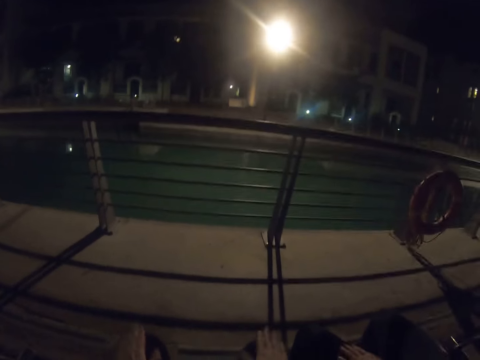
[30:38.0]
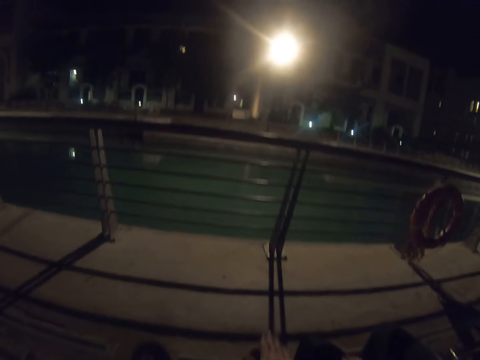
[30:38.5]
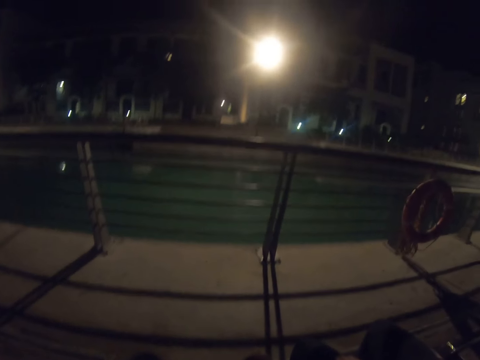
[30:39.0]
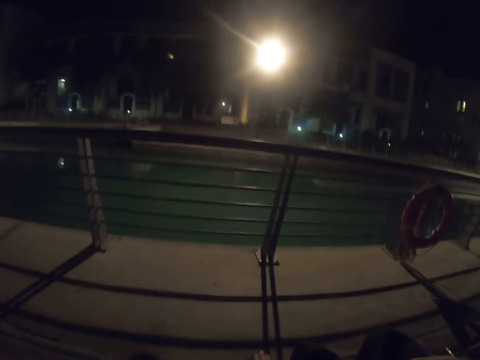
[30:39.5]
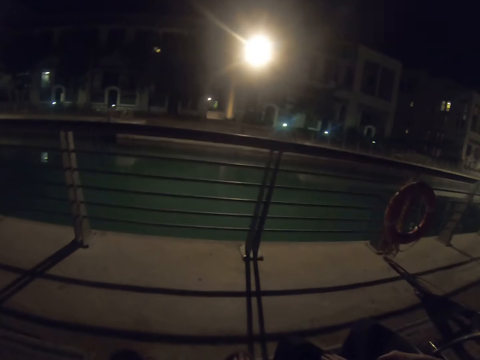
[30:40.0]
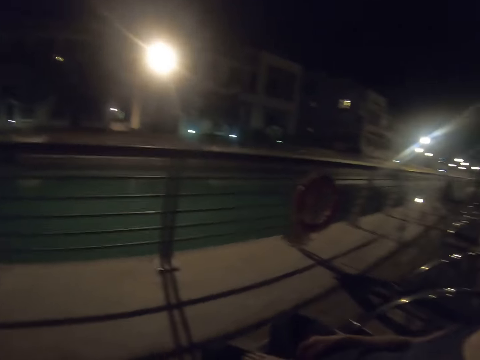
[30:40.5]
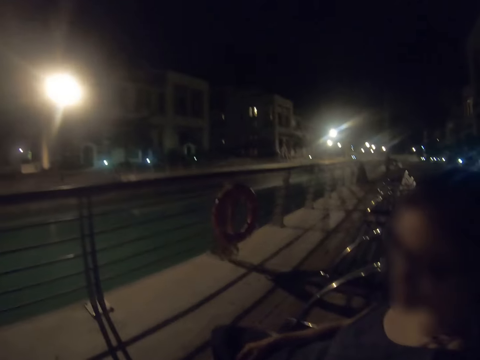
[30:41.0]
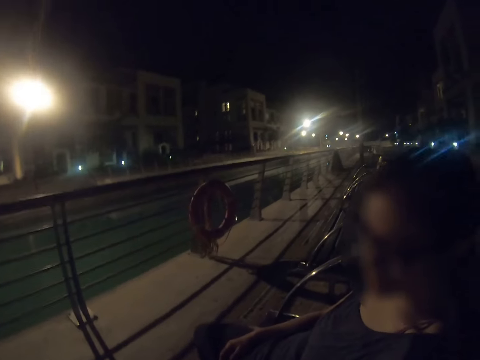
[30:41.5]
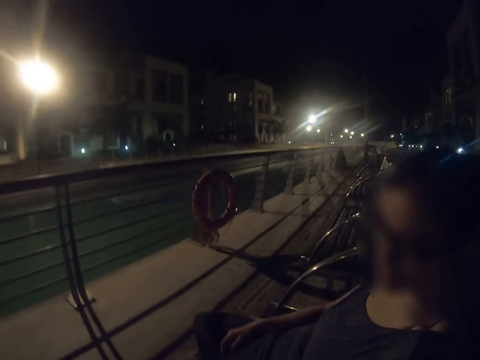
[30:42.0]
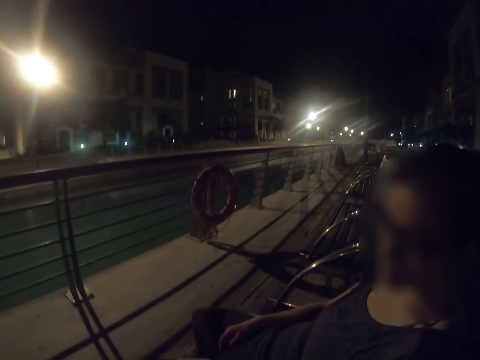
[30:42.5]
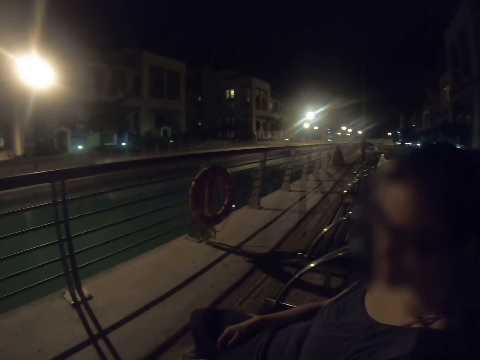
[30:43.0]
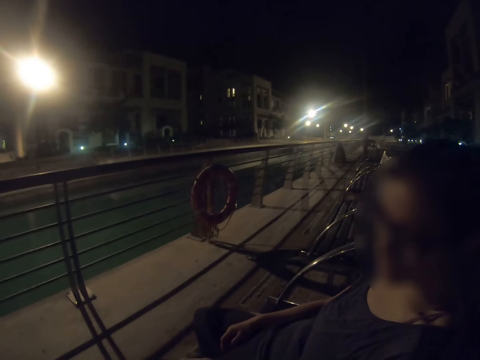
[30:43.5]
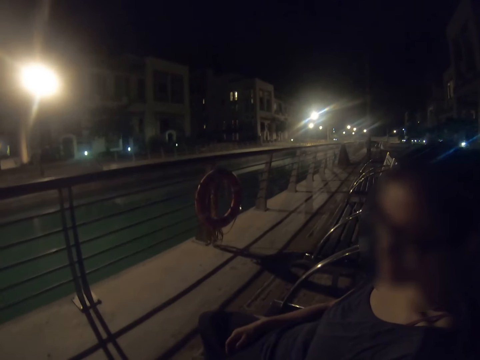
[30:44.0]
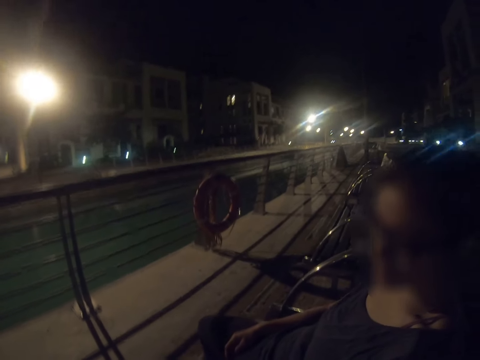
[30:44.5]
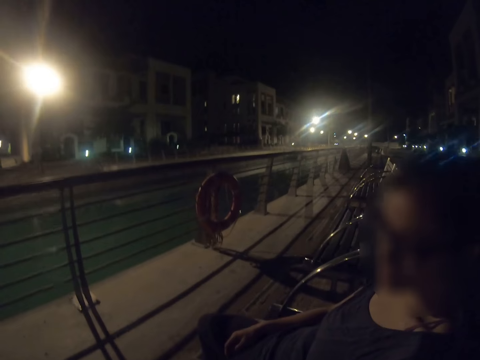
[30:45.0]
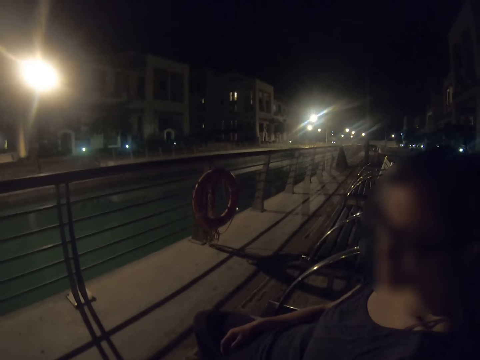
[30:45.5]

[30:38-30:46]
The camera wearer looks around the town.

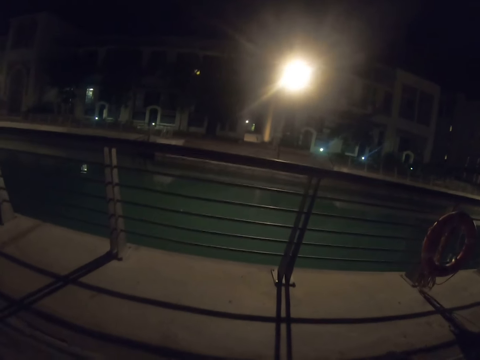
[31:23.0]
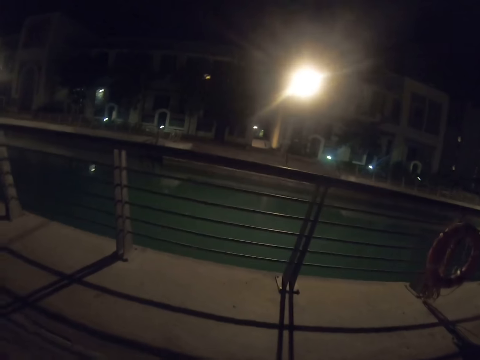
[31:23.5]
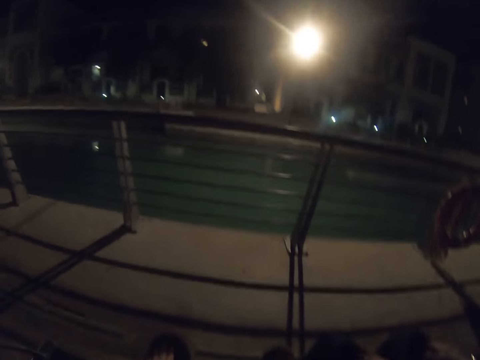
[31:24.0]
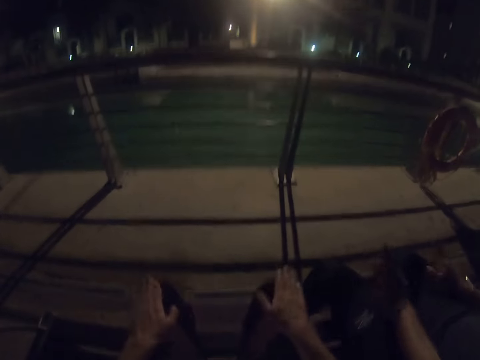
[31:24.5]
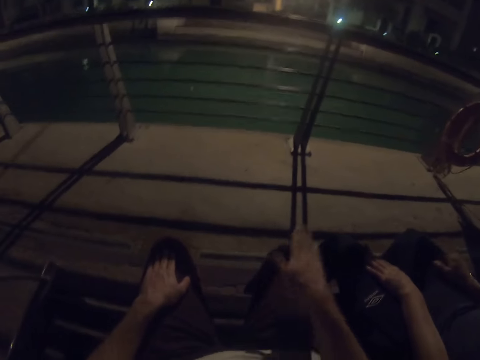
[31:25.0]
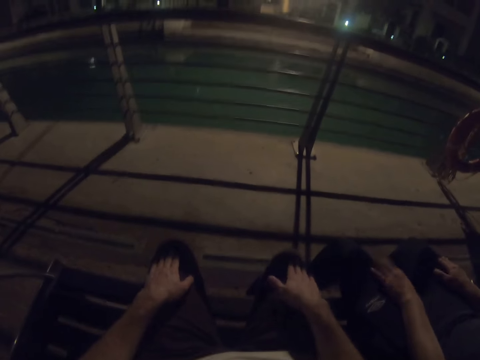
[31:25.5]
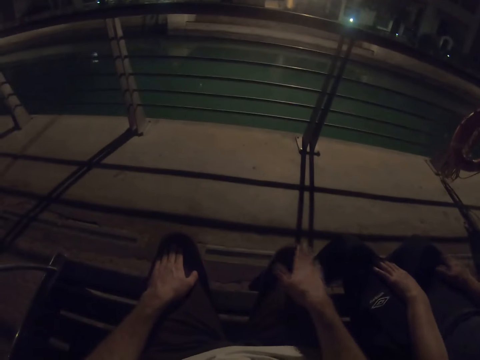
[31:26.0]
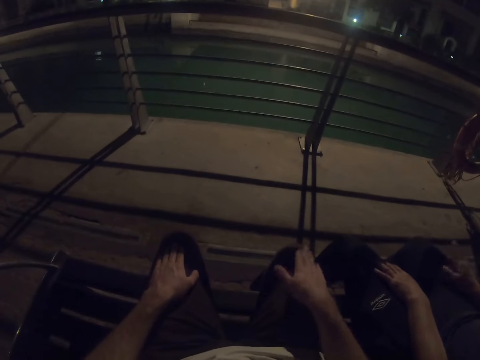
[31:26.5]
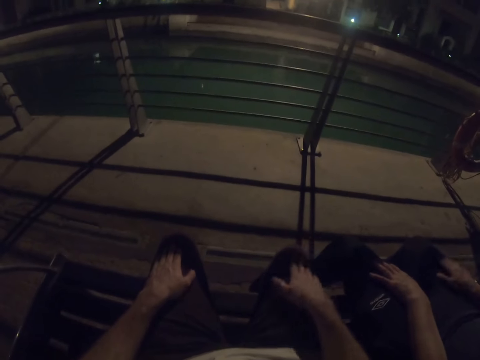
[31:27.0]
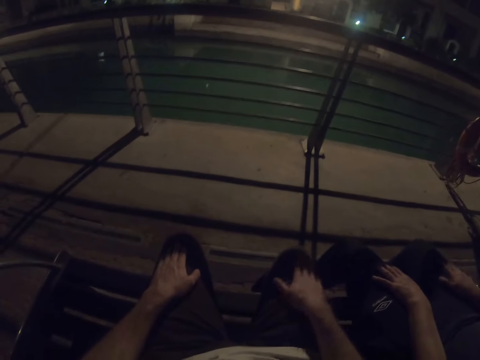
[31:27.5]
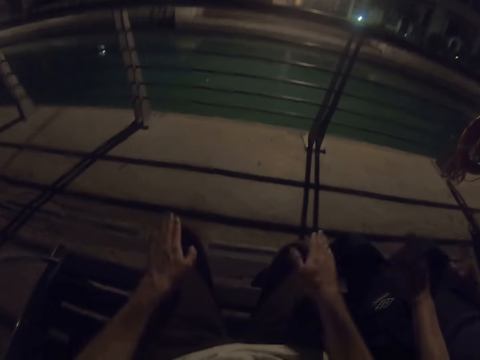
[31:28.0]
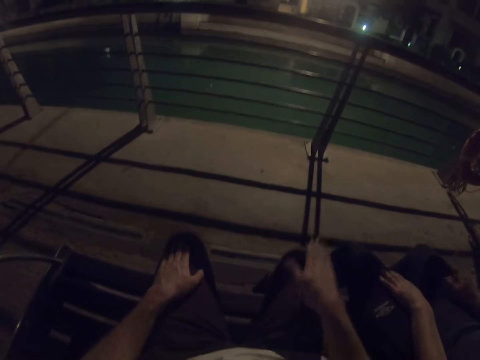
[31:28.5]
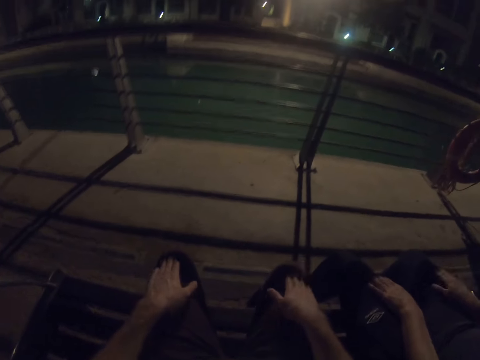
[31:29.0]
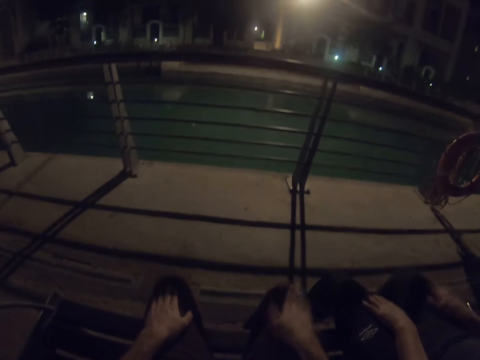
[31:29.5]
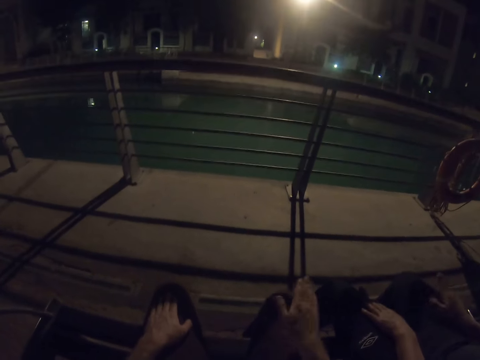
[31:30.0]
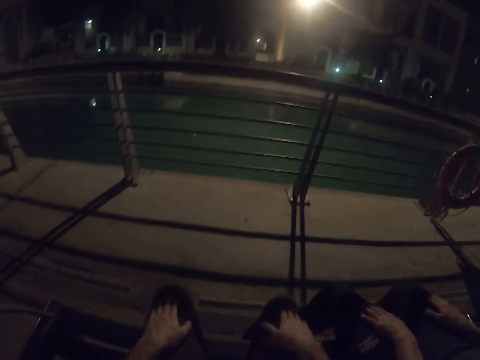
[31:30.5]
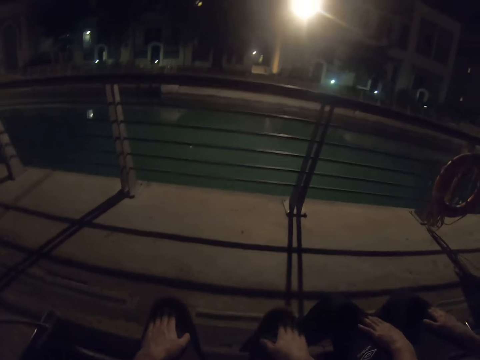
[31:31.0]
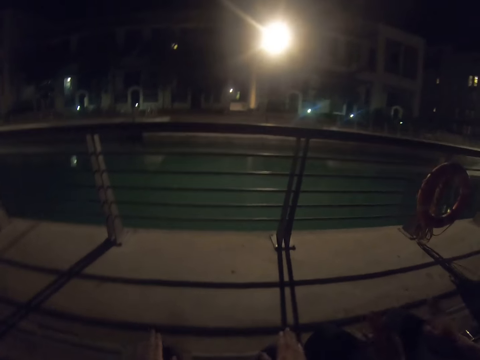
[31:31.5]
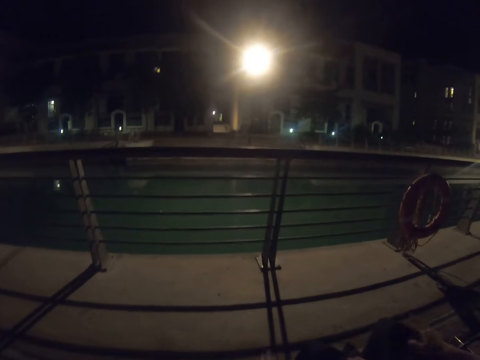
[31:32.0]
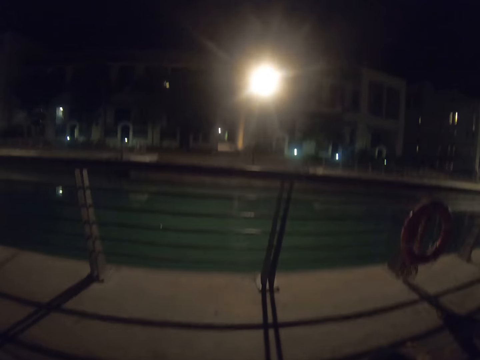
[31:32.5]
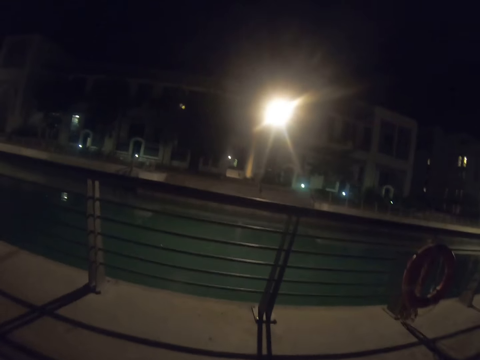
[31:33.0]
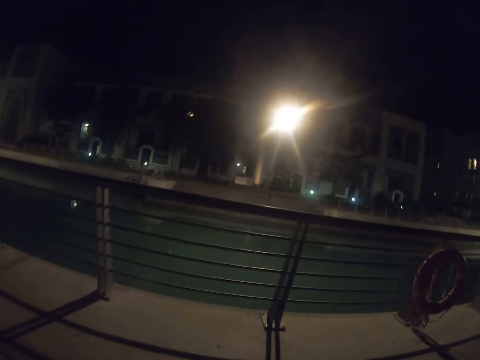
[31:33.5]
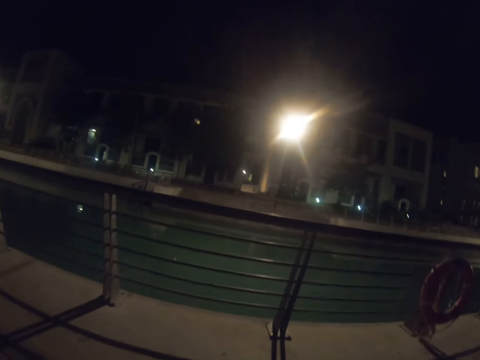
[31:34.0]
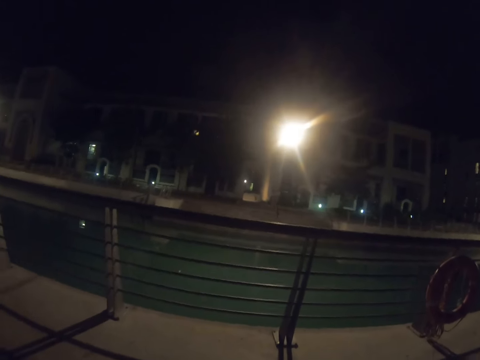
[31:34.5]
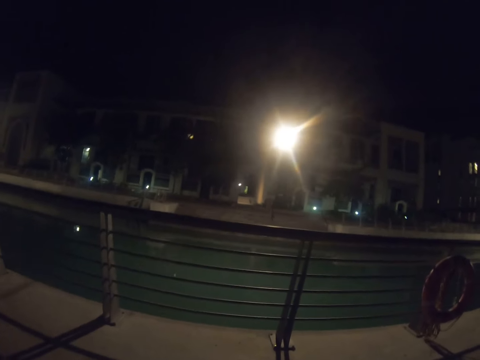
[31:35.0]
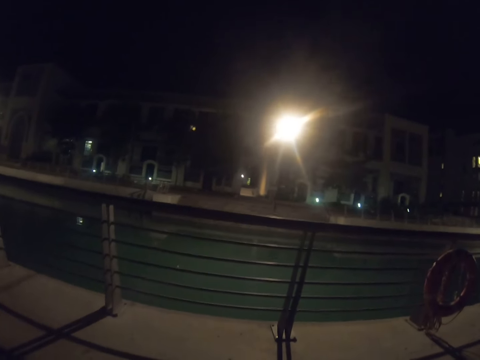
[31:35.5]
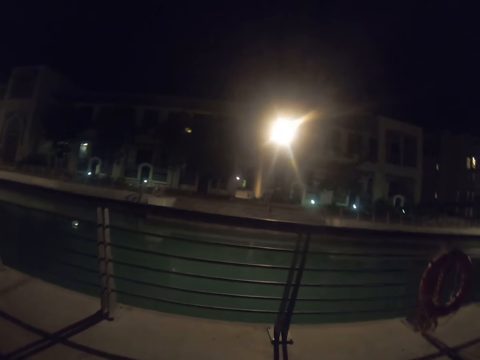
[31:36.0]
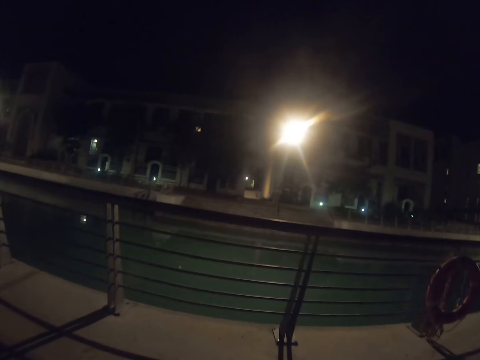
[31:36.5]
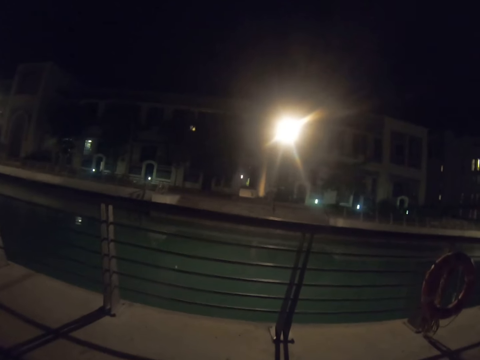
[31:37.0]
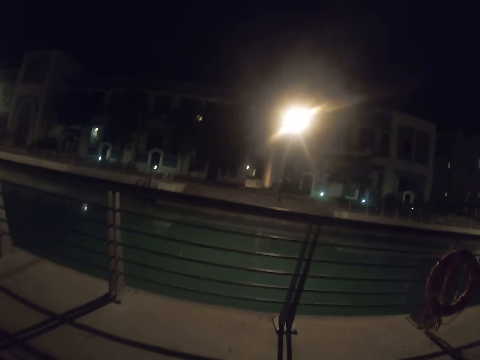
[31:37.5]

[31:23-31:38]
The camera wearer taps his thighs with his hands. A woman holds her thighs with her hands. The camera wearer looks around the town.

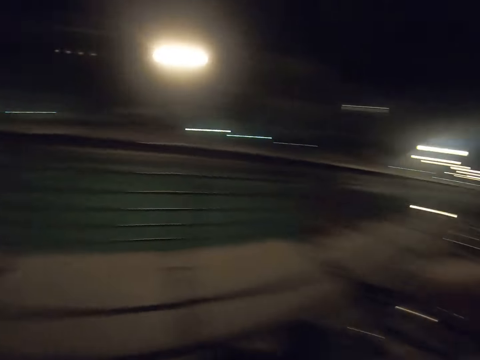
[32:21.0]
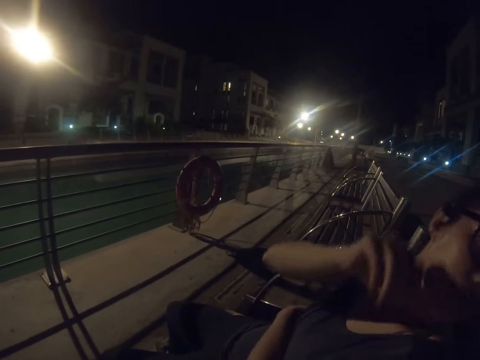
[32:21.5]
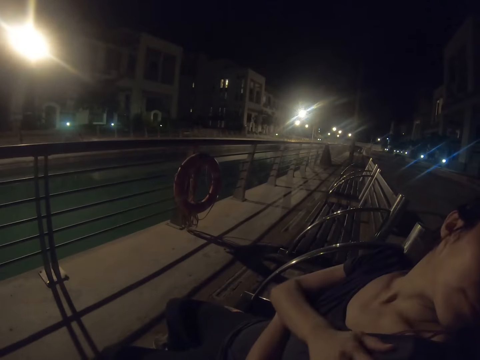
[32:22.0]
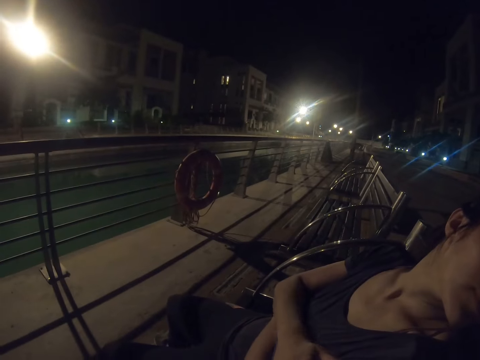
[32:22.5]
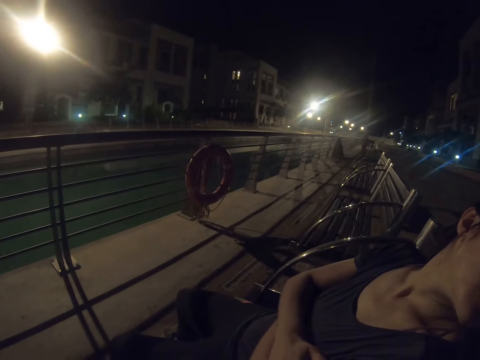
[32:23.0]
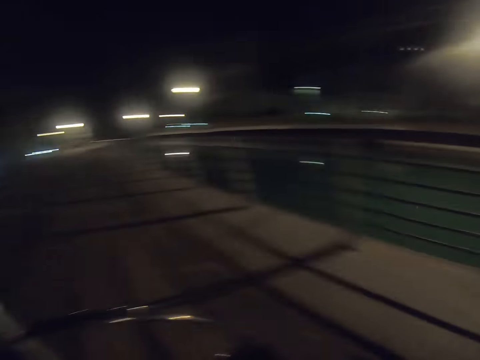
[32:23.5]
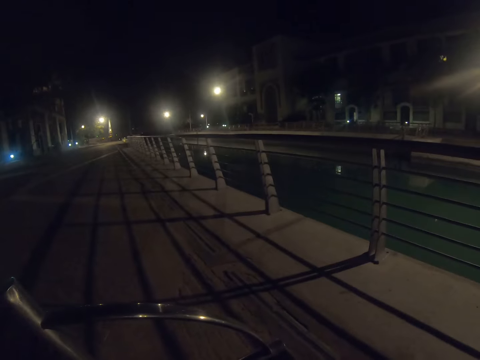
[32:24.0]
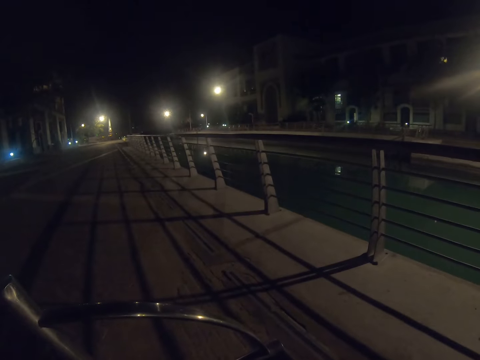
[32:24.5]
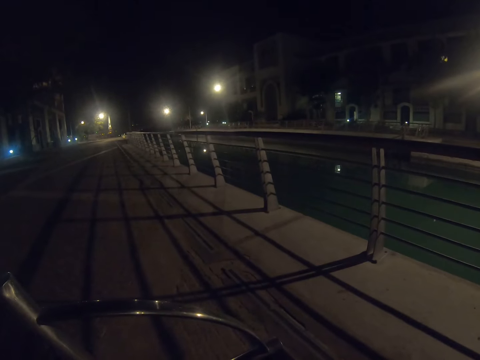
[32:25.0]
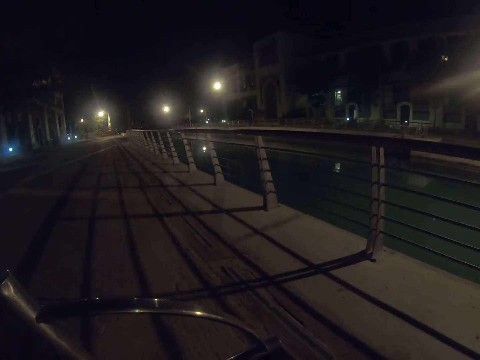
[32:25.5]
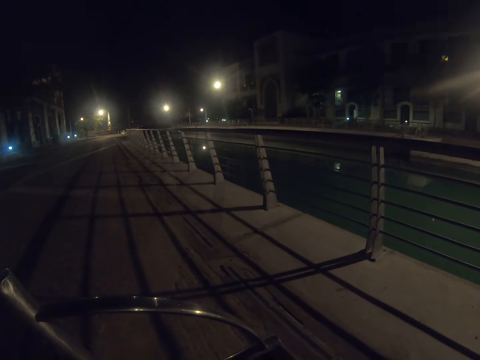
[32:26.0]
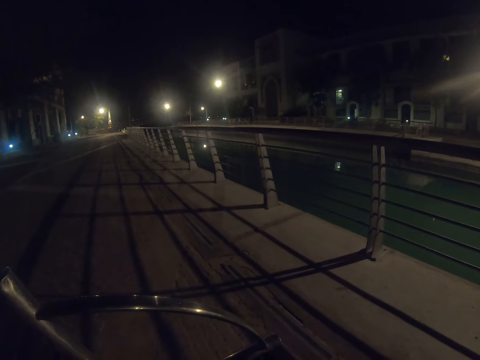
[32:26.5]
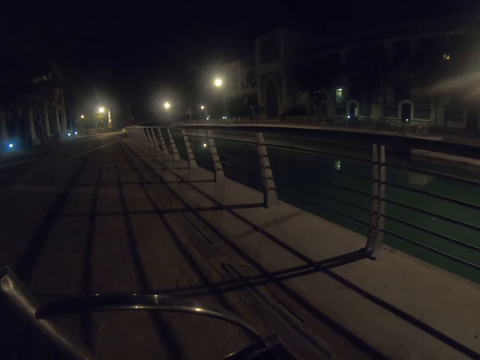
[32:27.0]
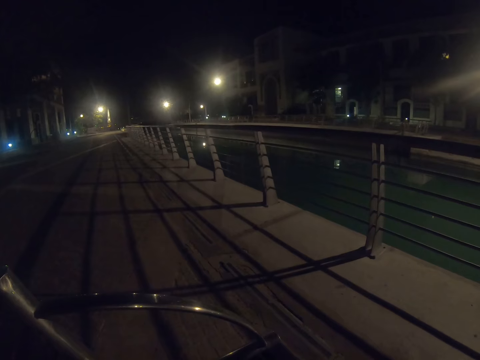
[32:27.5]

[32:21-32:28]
The camera wearer interacts with a lady. They look at the lady. They look around.
